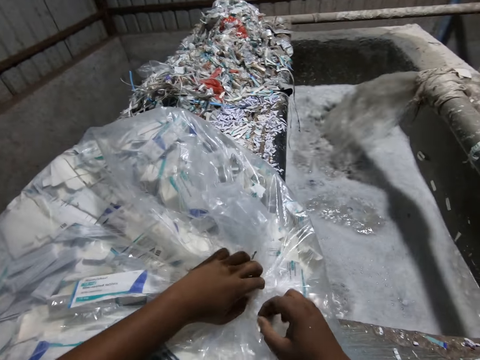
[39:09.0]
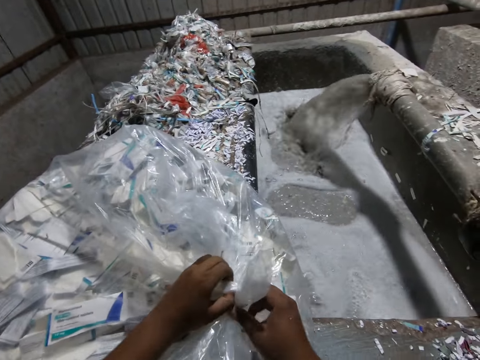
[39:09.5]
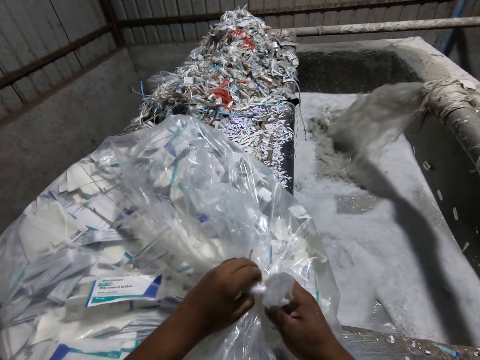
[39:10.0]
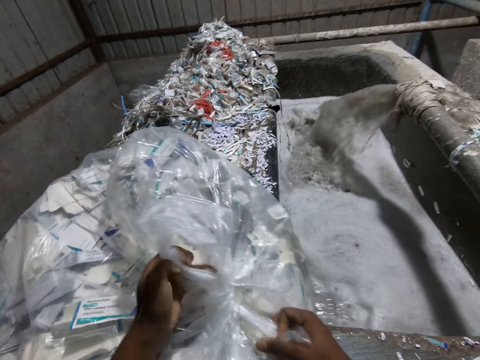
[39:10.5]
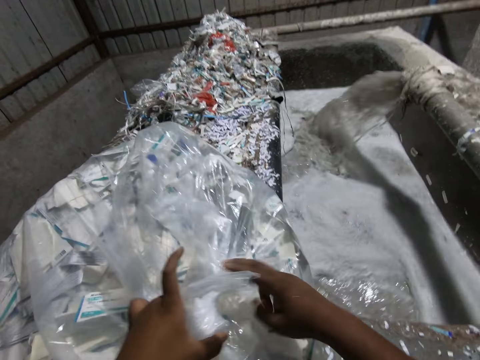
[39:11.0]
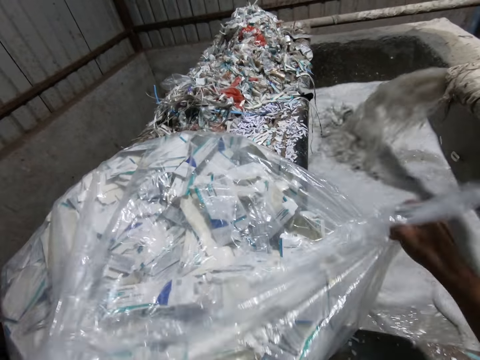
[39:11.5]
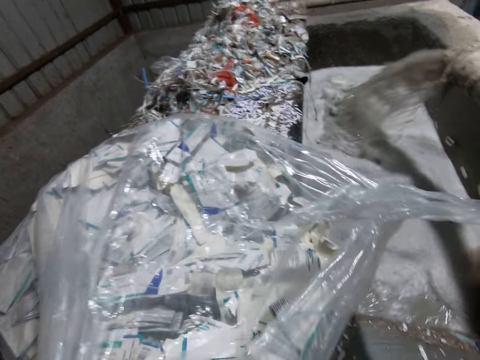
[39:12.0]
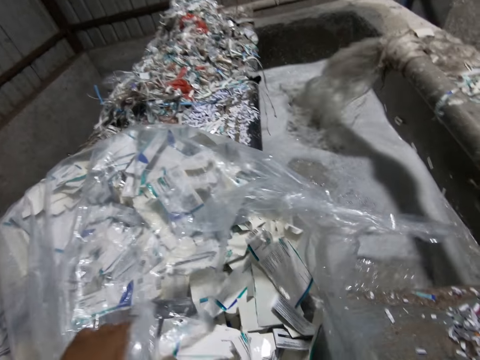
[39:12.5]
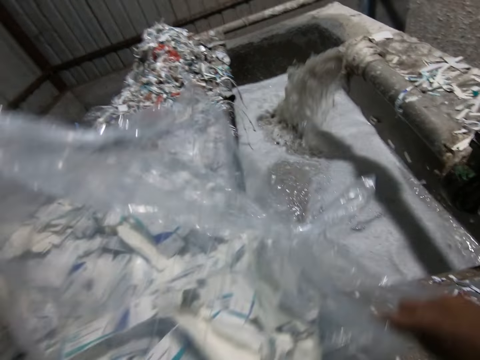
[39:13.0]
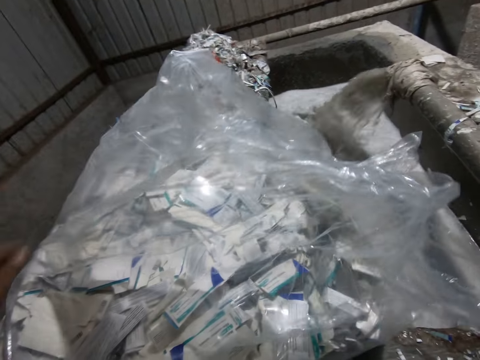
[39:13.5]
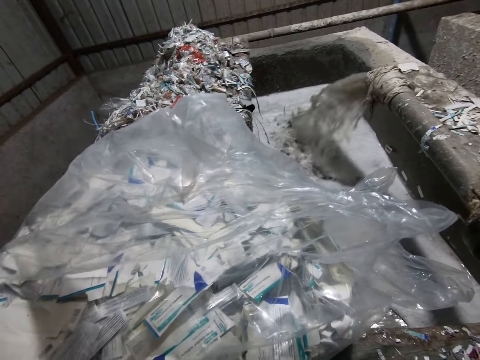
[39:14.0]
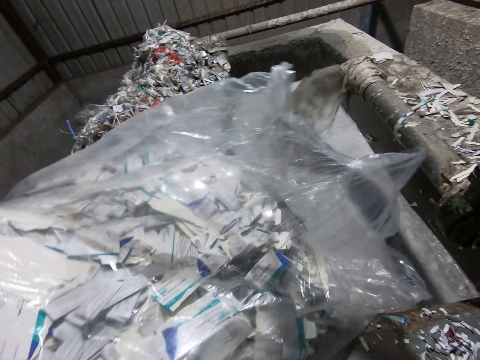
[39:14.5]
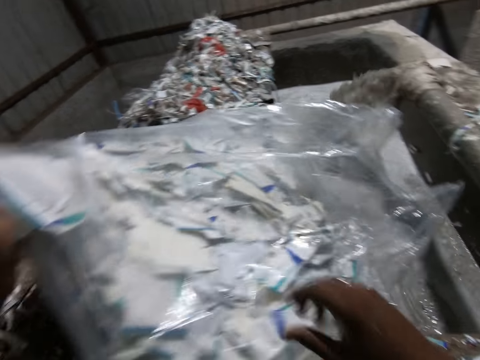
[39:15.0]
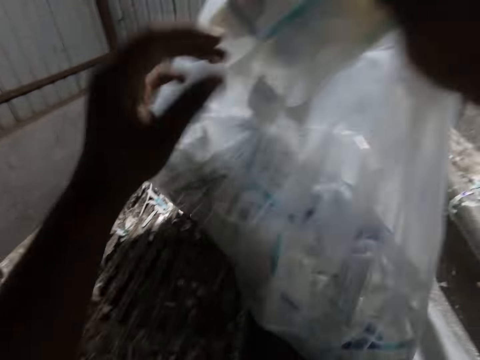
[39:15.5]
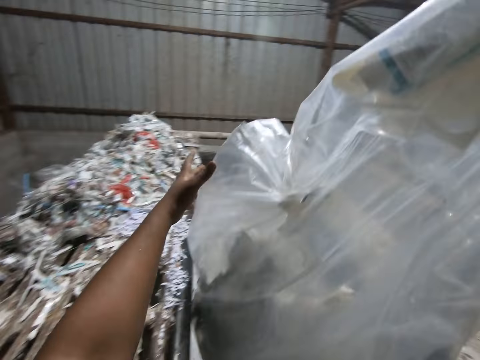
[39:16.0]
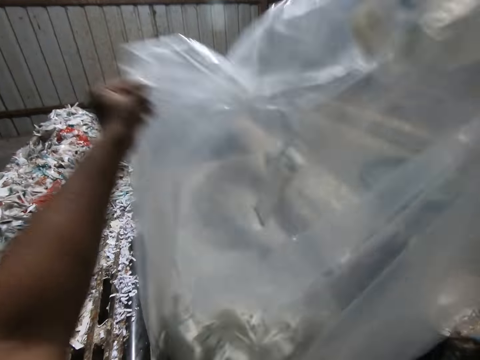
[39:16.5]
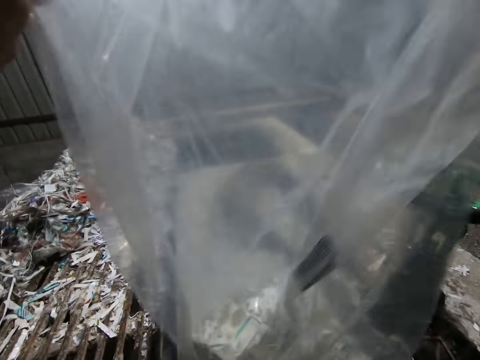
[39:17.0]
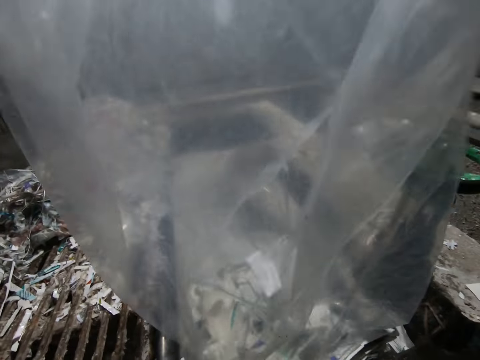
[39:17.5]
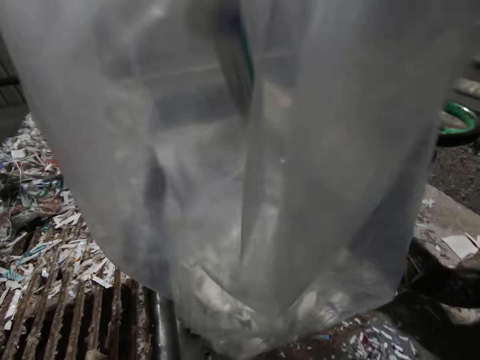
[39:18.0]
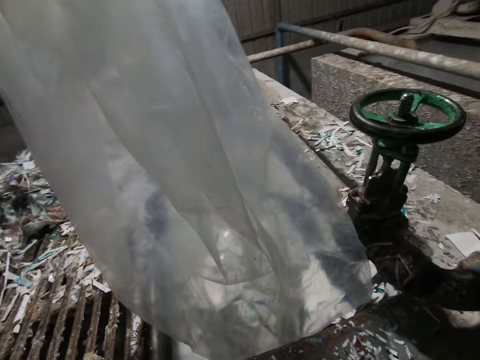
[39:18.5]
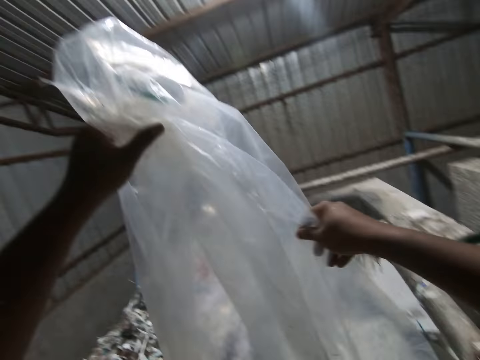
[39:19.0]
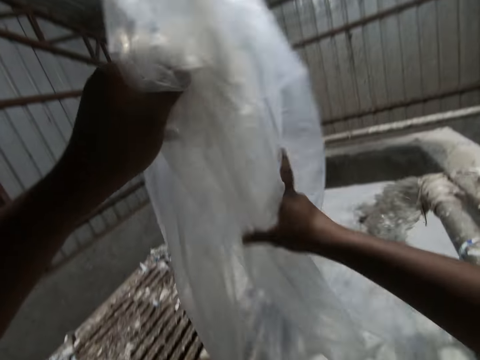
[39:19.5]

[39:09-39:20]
The camera wearer loosens the bag of paper waste on the slab with both hands. He pours paper shreds in the water. He turns the bag of paper waste on the slab into the concrete trench in the factory with both hands. He shakes the polythene bag.

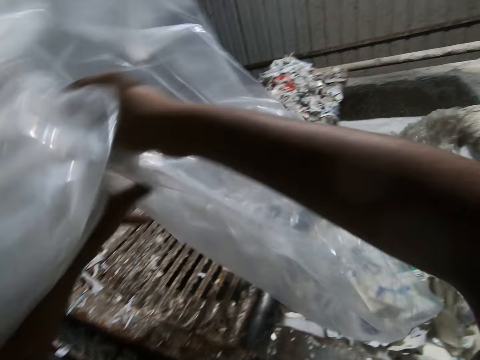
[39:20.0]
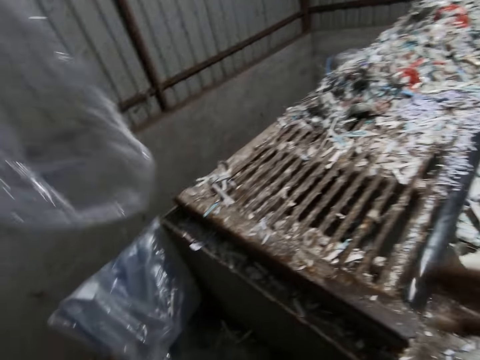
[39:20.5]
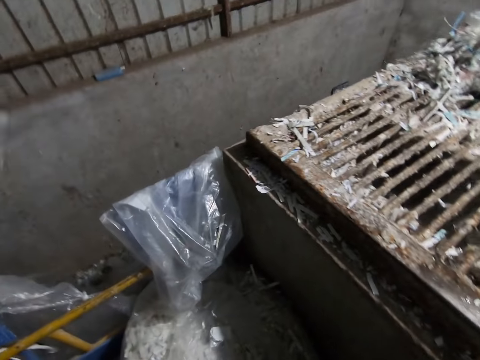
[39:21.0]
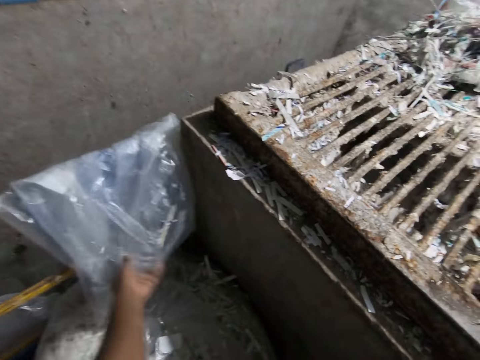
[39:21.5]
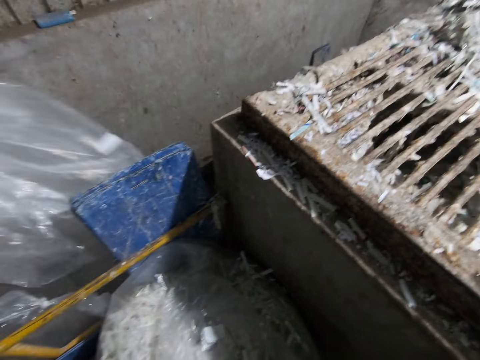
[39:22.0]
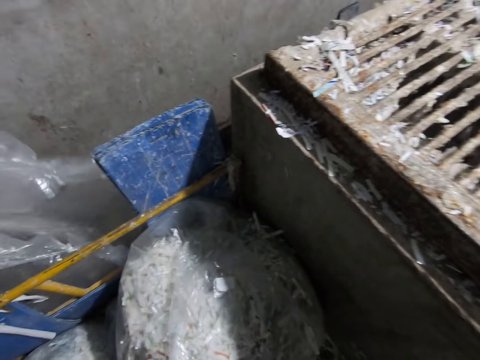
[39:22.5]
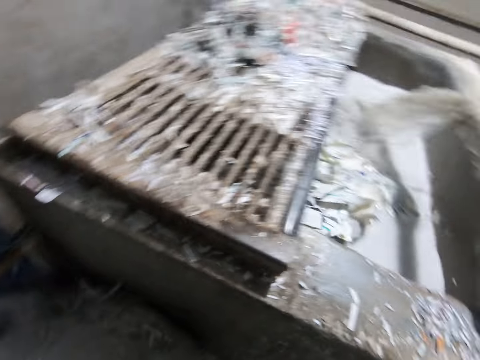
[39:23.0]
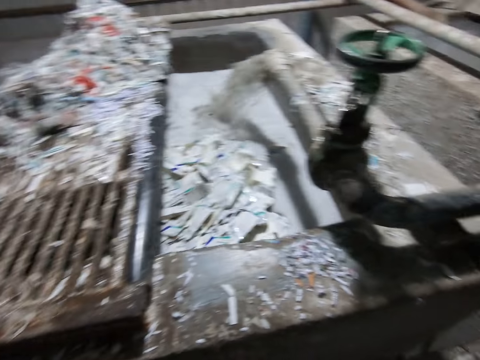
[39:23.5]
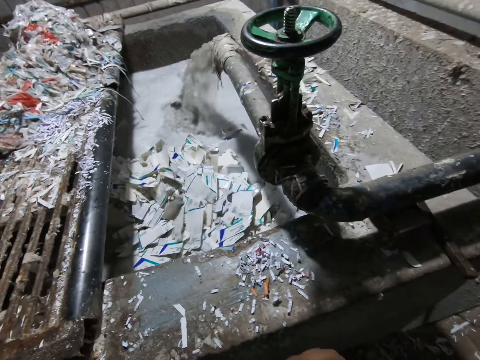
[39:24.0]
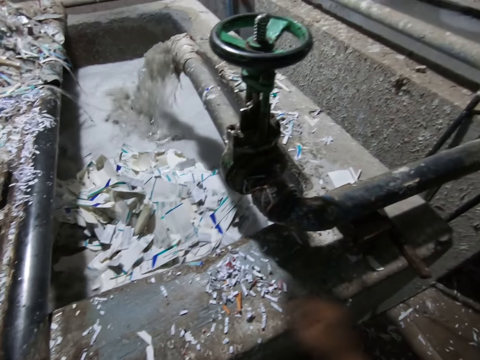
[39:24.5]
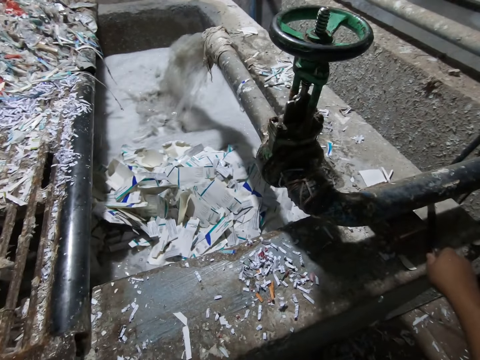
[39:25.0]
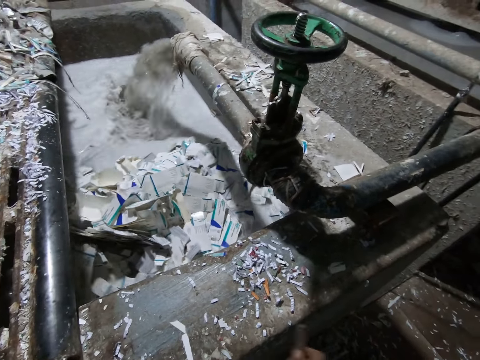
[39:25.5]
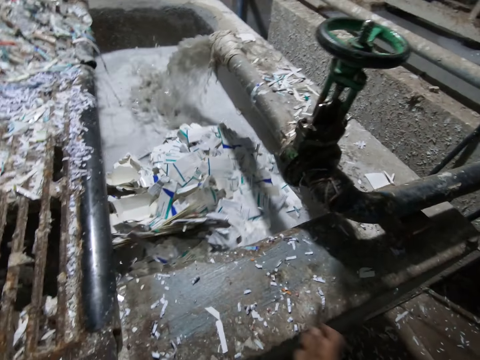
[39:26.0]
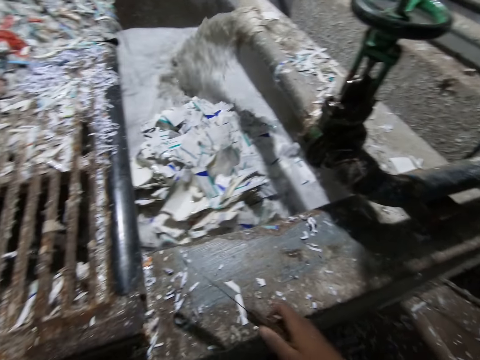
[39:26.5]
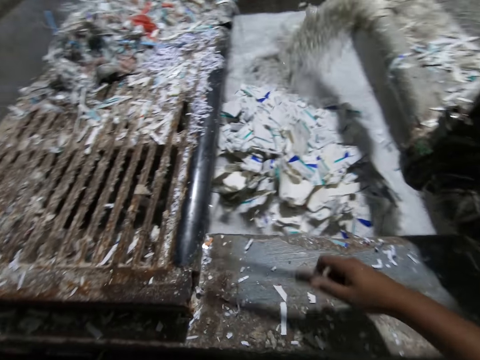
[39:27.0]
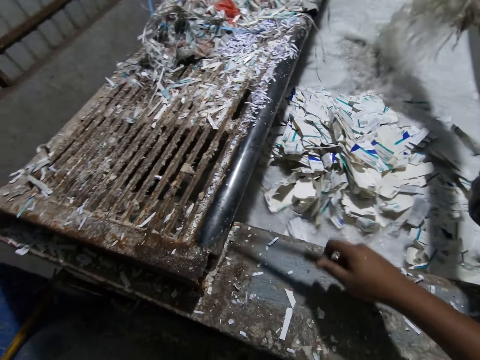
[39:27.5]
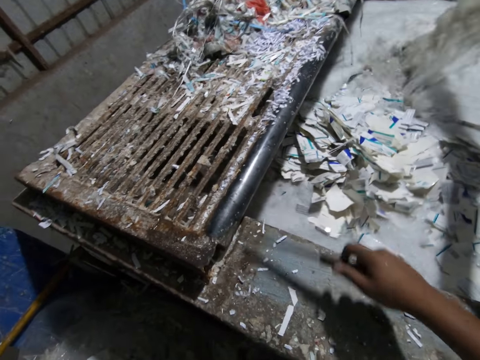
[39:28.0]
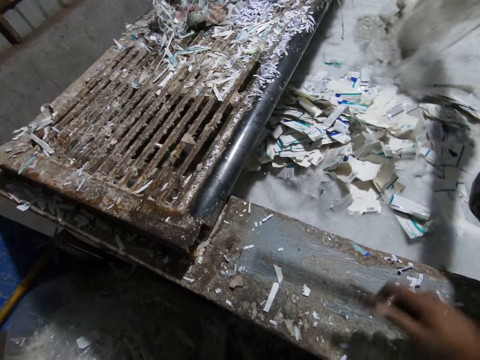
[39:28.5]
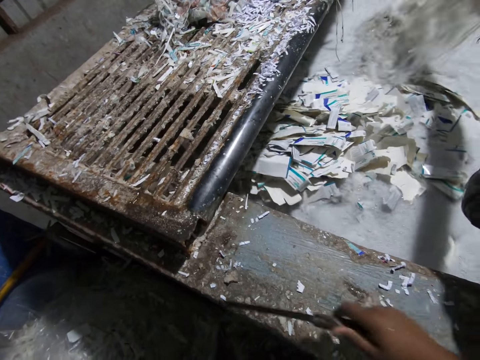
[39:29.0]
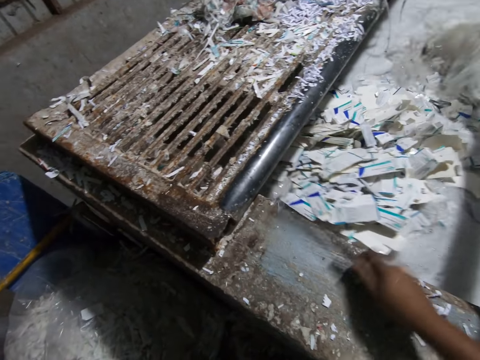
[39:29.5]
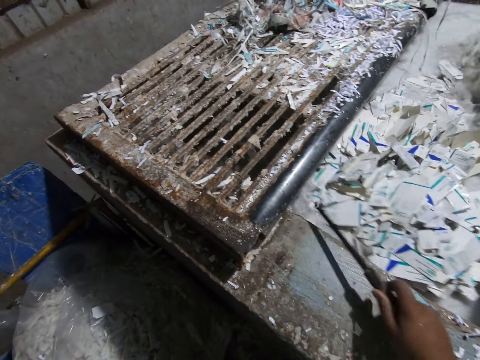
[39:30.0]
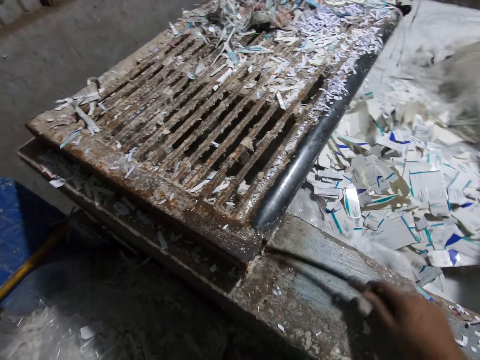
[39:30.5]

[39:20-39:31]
The camera wearer throws the polythene bag. He removes his right hand from the bag of paper waste in his hands. He throws the polythene bag again. He removes a bag of paper waste on a railing with his left hand. He picks up the knife on the slab with his right hand. He sweeps the paper waste on the slab with the knife in his right hand. He cleans the tank top with the knife.

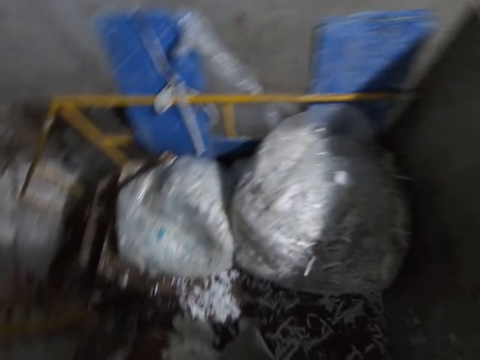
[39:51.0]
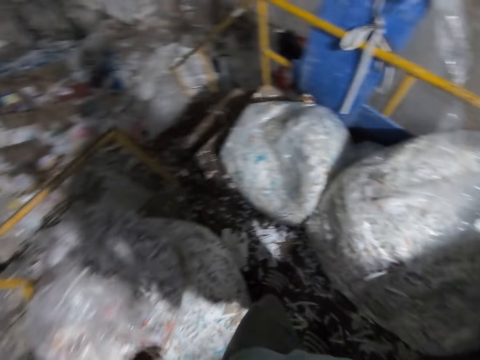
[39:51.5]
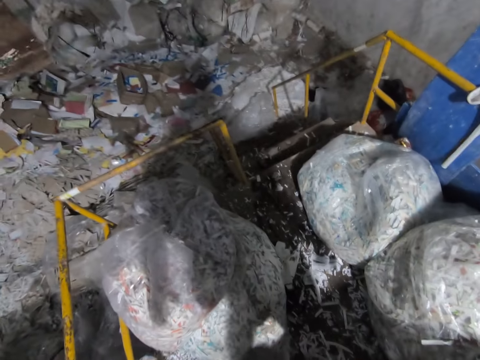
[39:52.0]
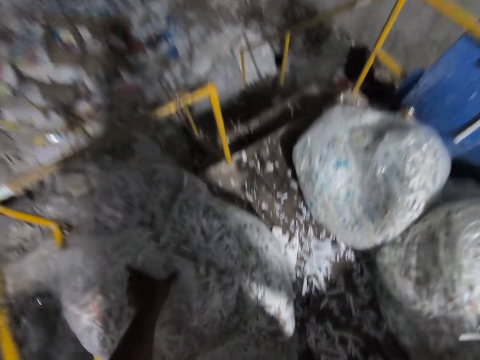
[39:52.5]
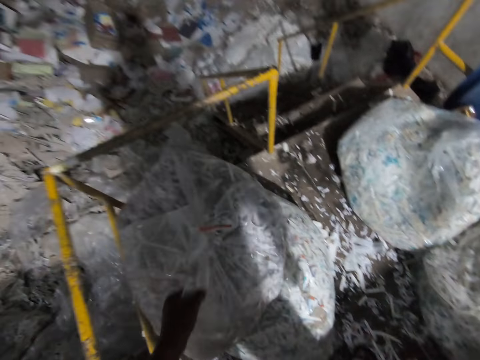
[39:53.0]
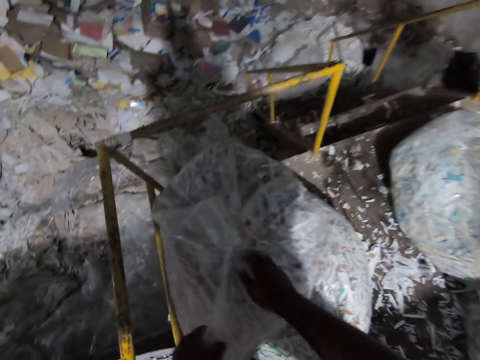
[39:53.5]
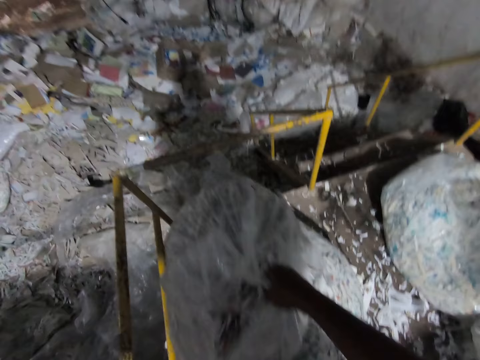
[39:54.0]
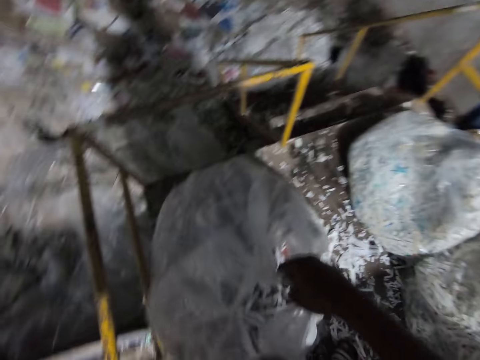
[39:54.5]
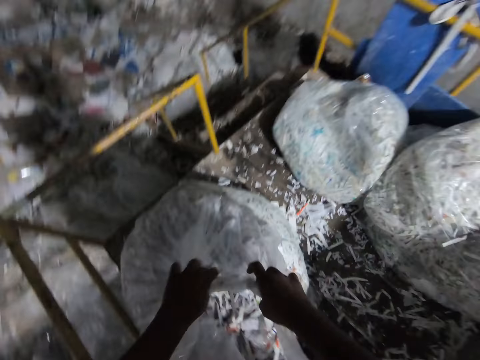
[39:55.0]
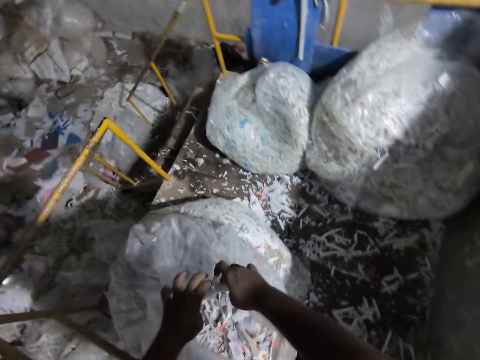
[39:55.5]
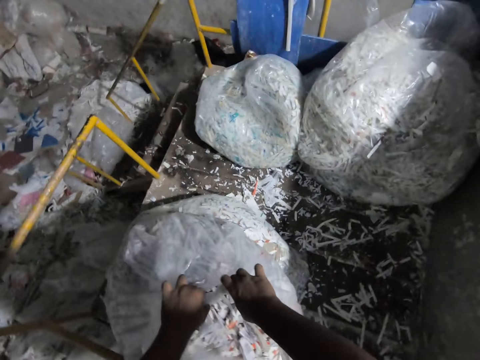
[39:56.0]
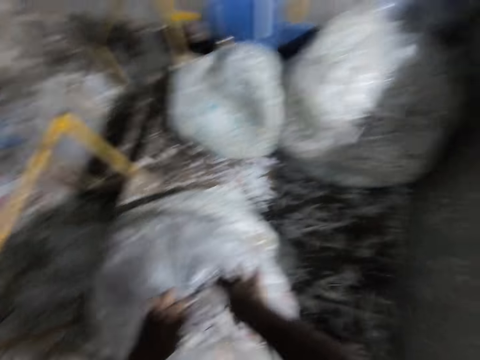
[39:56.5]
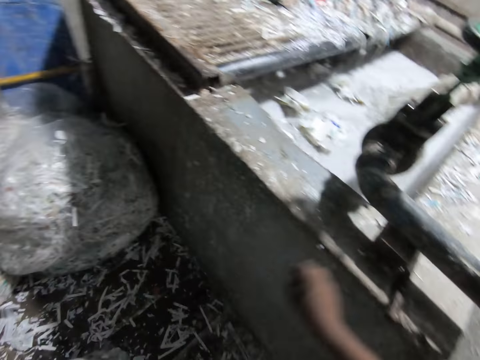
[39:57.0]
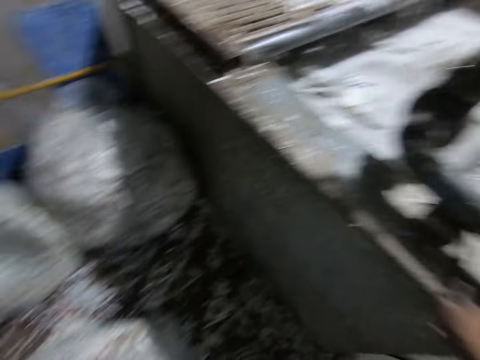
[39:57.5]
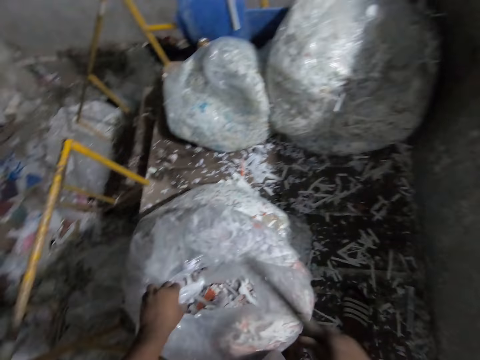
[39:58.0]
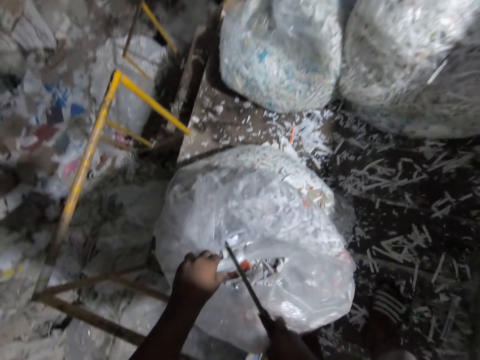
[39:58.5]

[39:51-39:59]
The camera wearer moves a polythene bag on the ground. He holds a bag of paper waste on the ground with his left hand. He holds the bag of paper waste with both hands. He picks up the knife on the slab with his right hand.
